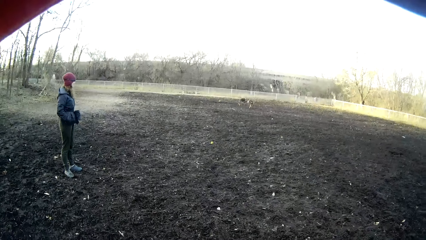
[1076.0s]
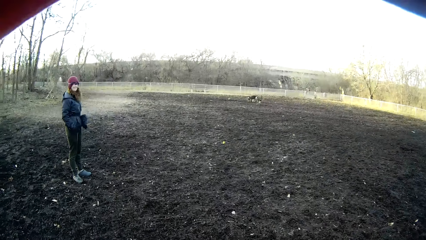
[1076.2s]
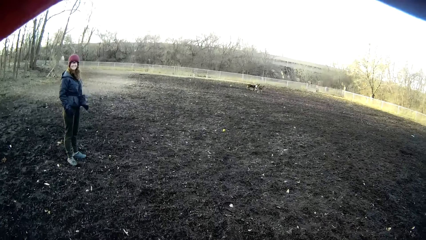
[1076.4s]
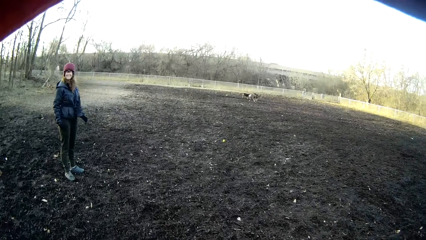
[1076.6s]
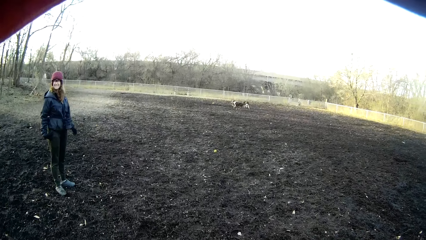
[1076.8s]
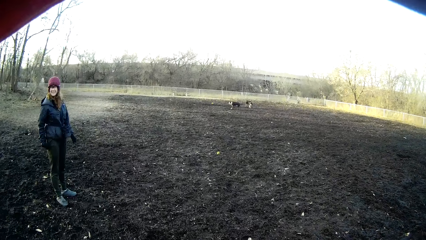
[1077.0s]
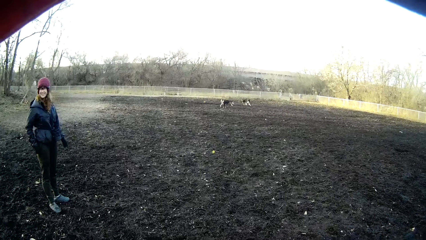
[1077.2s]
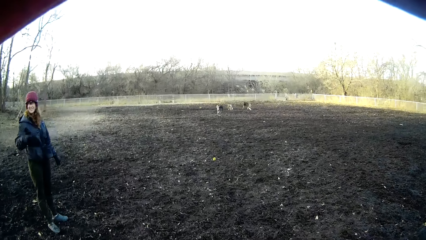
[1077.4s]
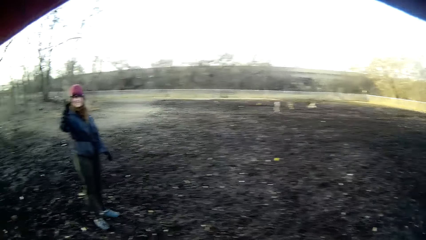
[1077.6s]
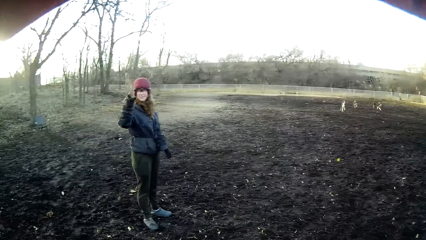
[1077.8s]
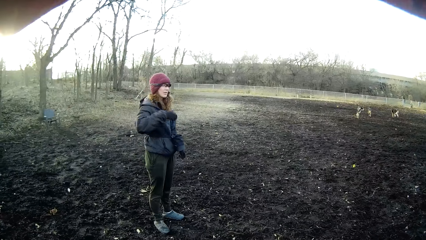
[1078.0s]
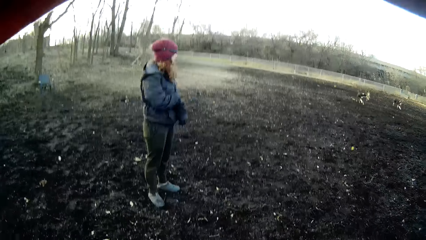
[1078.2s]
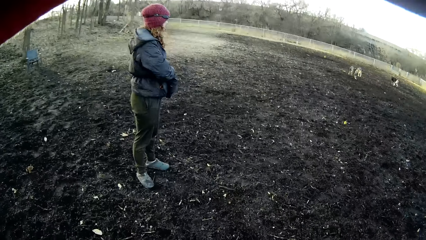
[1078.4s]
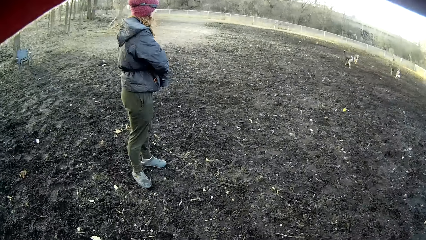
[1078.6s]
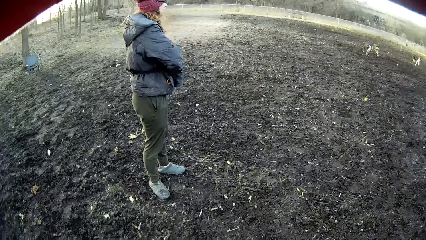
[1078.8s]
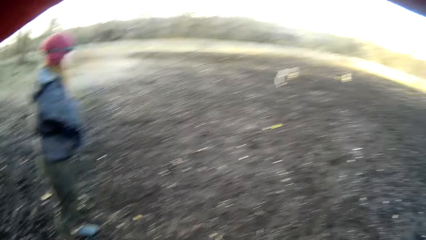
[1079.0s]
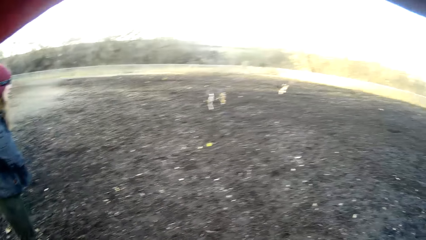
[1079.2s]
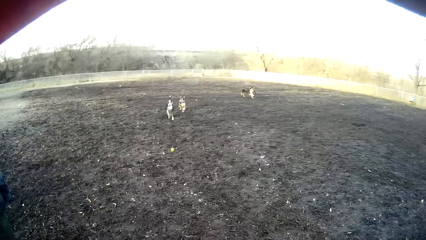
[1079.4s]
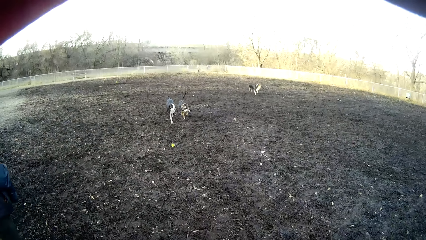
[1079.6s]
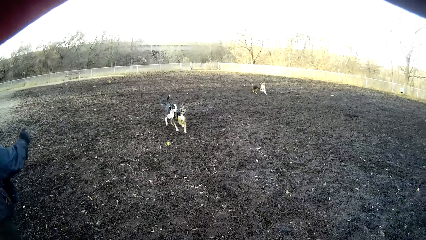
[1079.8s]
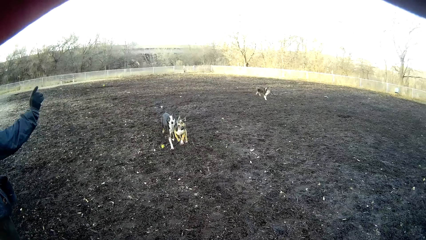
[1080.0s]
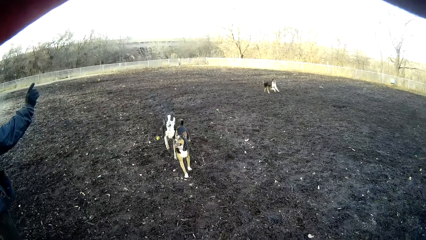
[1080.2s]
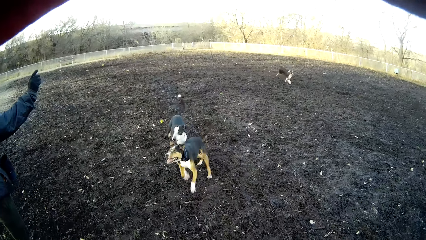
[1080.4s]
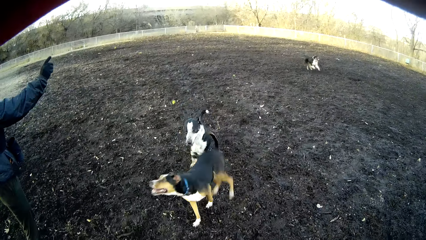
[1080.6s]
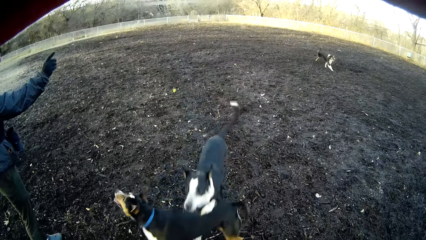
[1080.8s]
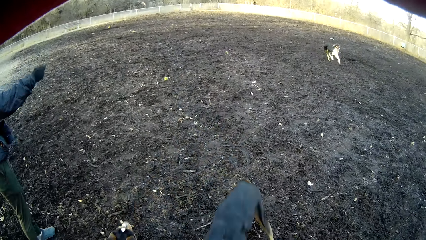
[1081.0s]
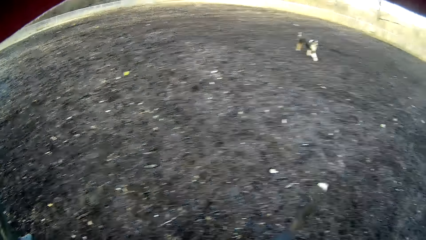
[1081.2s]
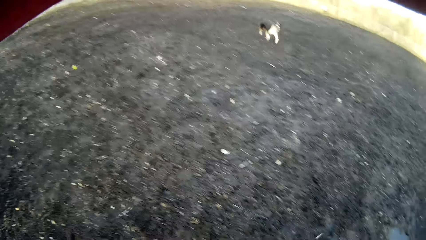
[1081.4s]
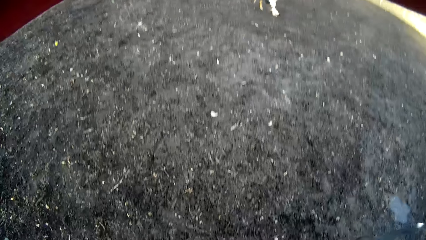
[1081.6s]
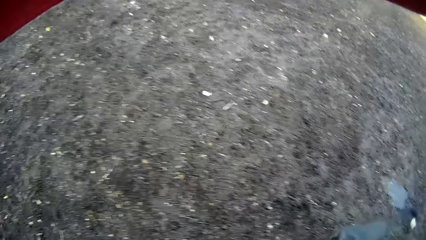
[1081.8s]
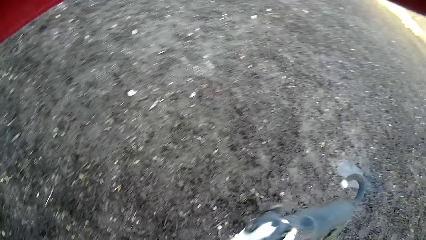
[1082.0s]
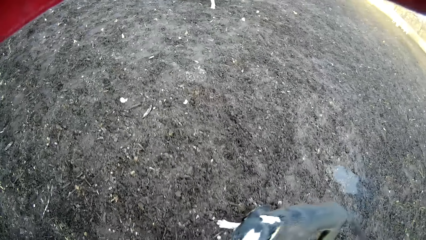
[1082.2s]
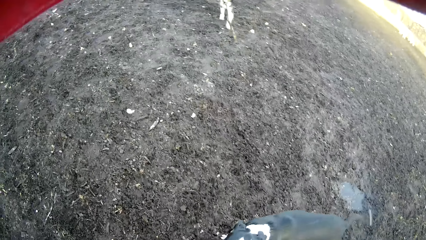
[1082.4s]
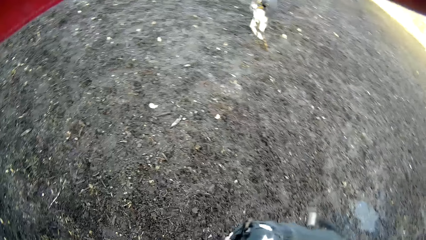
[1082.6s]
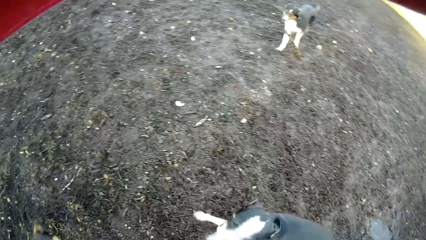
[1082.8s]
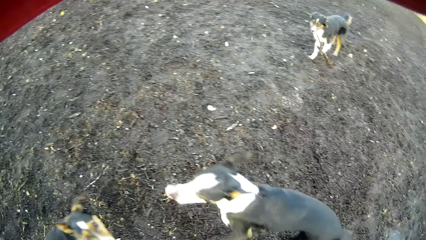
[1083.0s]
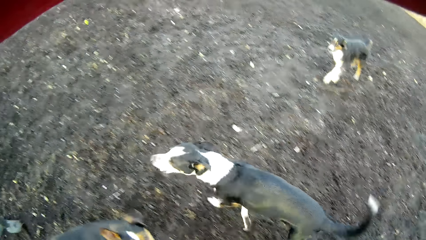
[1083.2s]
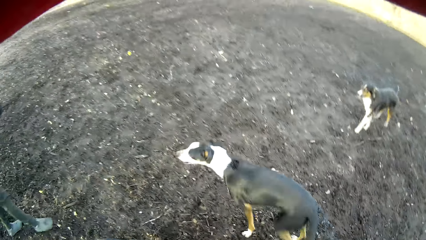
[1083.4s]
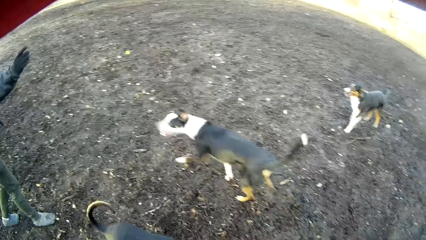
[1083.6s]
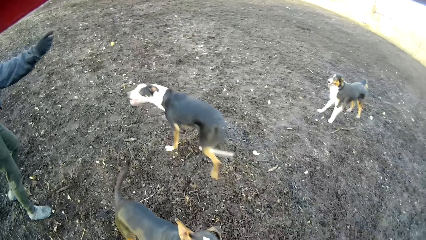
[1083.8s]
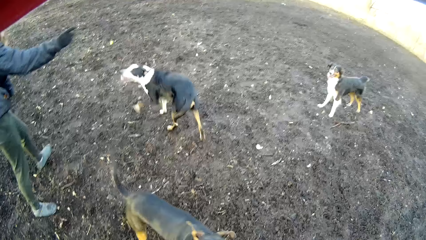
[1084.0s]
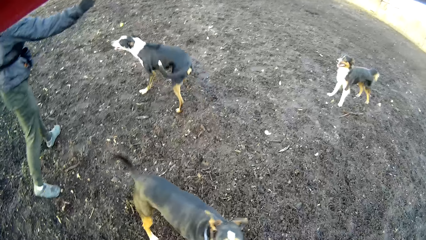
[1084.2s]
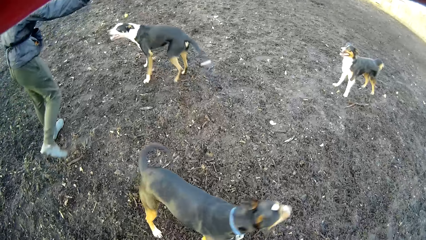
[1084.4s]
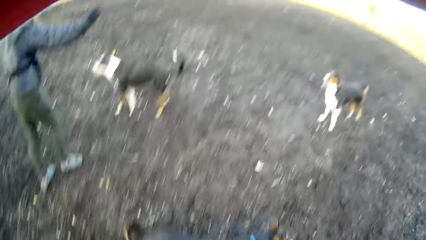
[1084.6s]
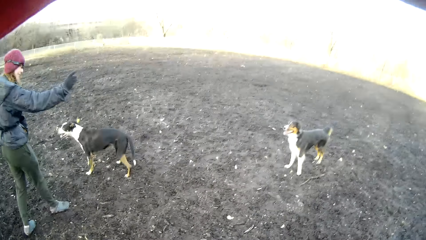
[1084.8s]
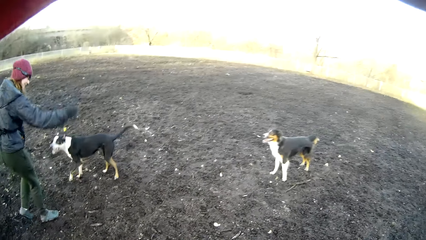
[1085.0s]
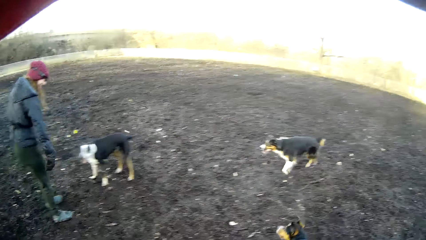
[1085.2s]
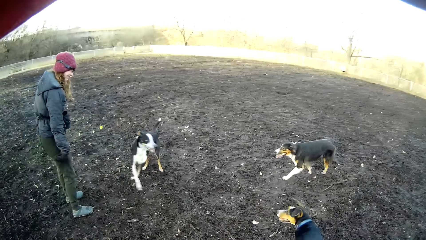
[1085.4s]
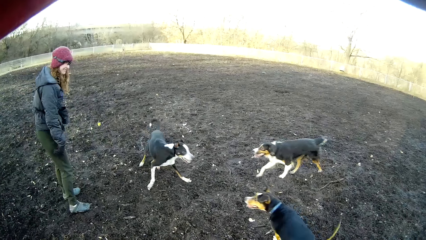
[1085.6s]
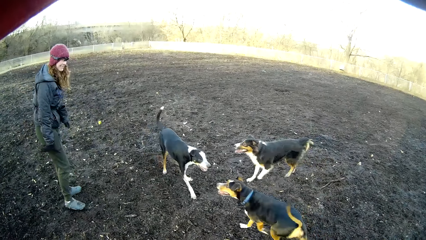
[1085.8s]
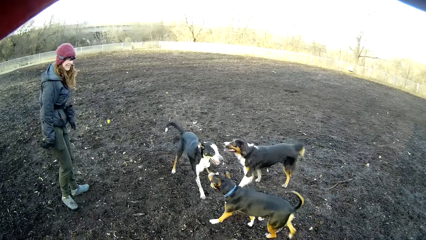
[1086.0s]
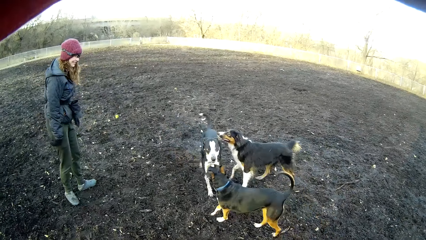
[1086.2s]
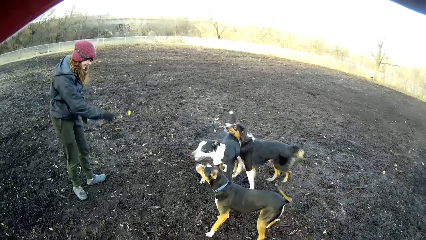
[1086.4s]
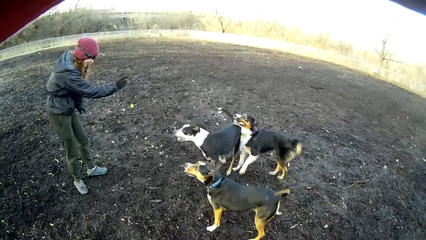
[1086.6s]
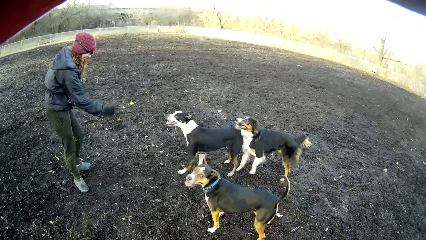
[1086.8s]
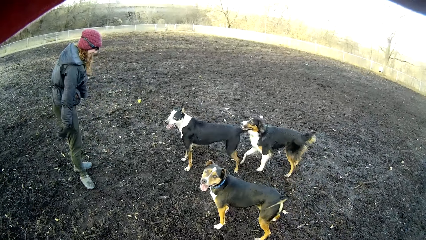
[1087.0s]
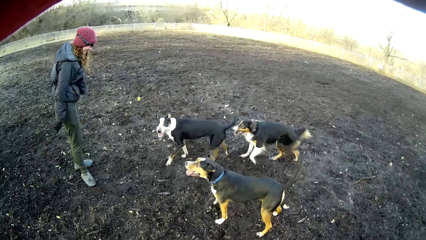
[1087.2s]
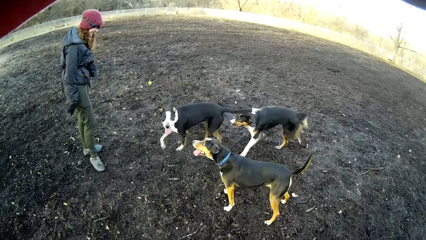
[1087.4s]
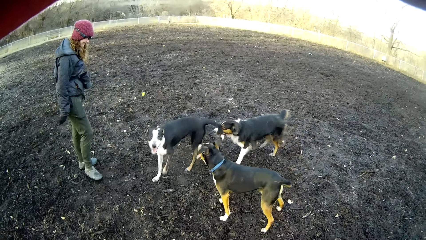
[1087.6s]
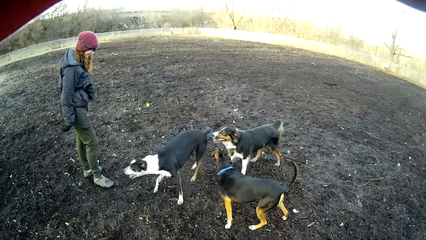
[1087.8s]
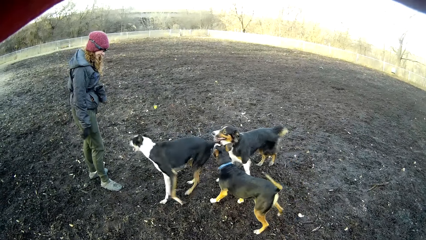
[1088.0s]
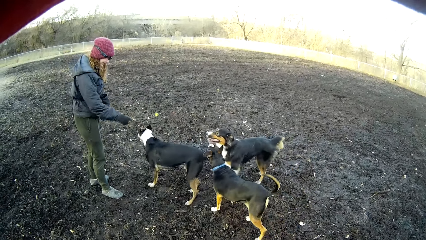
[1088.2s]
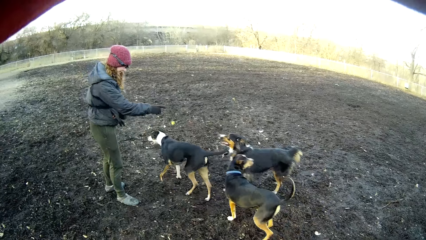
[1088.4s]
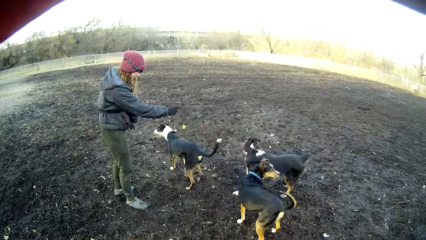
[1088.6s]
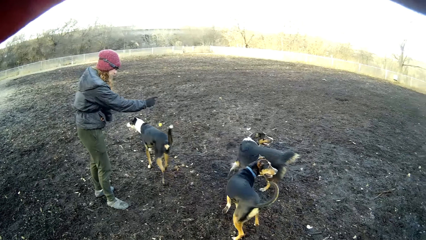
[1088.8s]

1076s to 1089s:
A woman points at the camera wearer. The woman dips a hand in a pouch, lifts a finger in the air, dips a hand in the pouch, touches a dog and points at the dog.

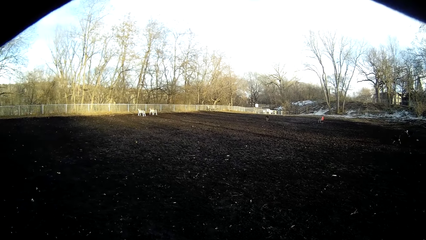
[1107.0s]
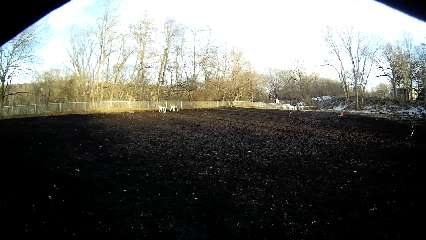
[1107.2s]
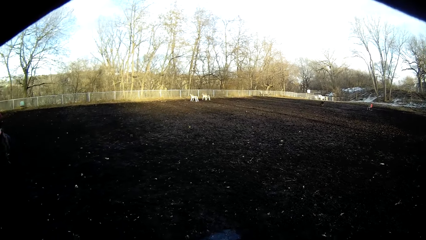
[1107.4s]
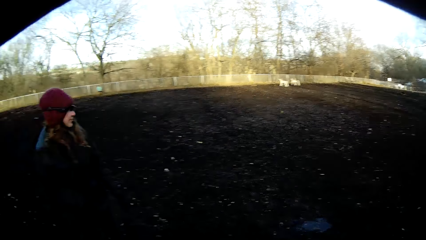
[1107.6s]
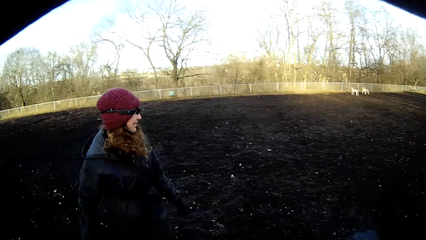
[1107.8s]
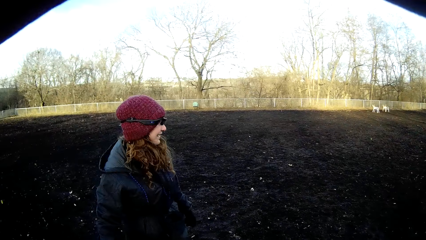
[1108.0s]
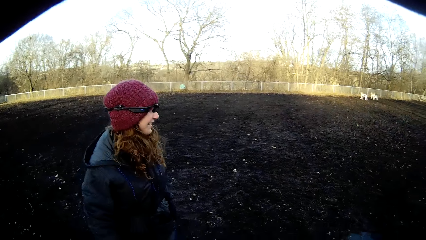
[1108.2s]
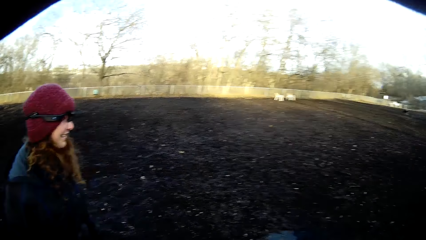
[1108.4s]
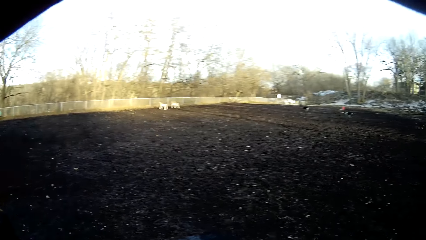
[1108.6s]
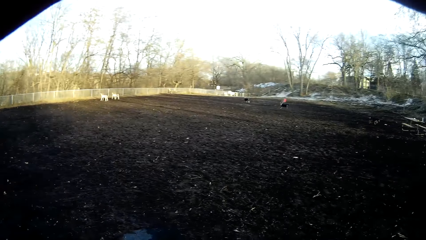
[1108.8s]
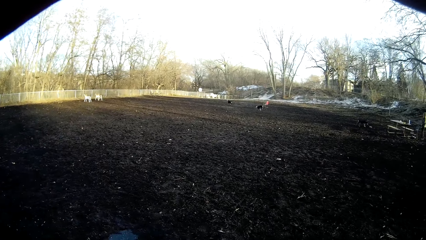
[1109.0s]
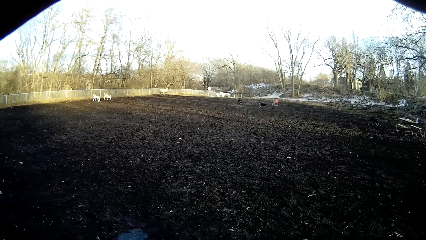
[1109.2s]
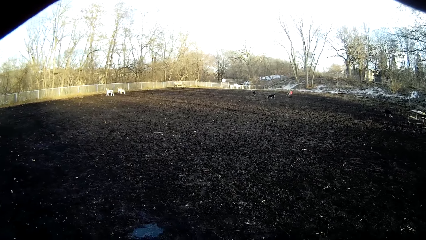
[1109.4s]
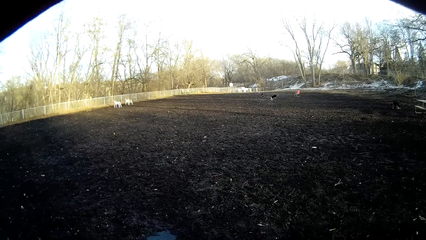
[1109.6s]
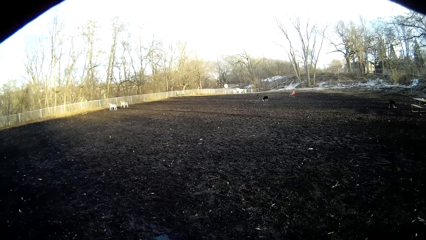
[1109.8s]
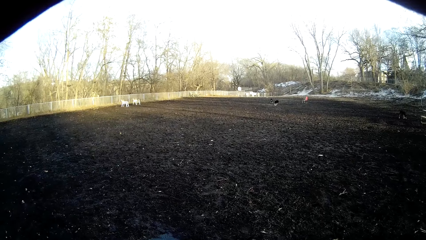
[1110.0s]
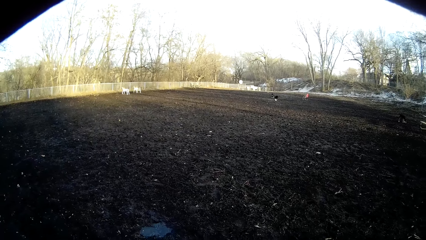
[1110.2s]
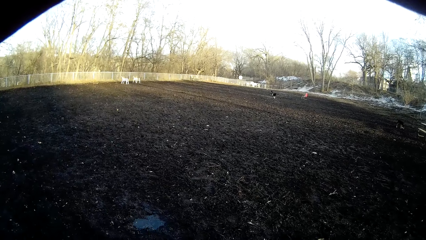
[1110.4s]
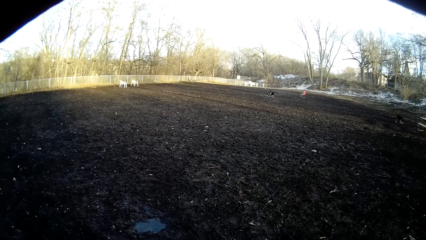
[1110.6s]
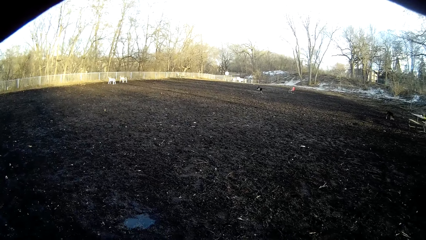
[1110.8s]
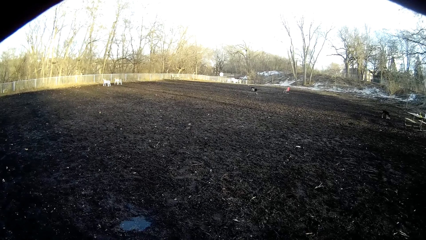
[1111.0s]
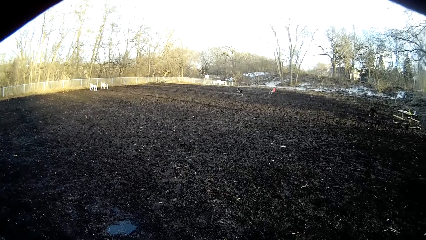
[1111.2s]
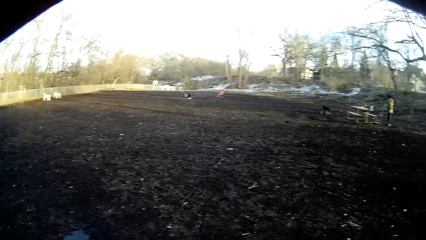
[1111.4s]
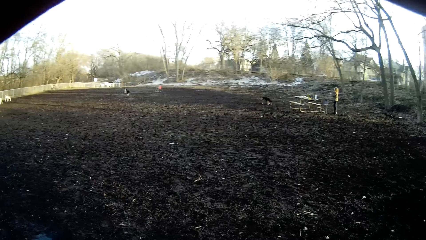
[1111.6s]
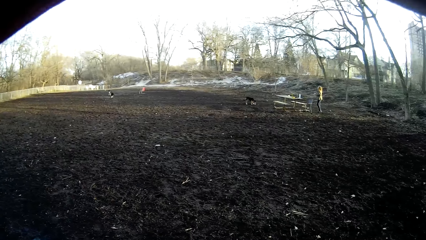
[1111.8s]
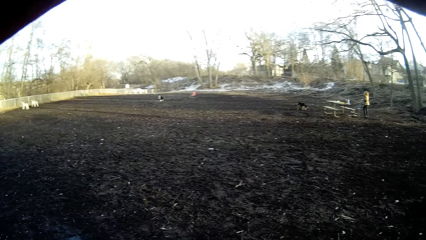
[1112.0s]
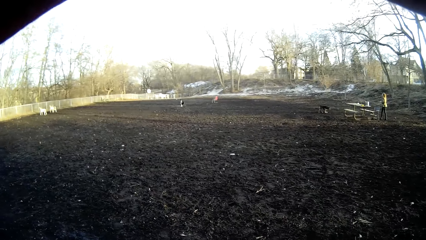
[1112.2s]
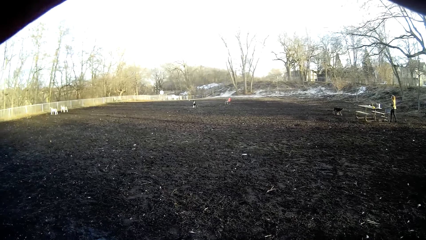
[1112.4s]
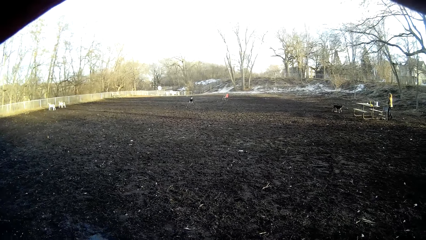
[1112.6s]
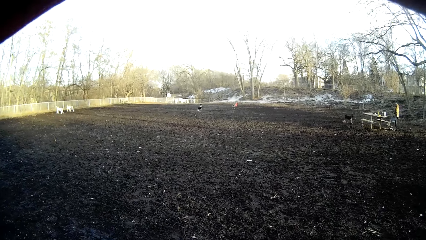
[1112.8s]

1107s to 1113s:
The camera wearer looks at a woman. They stare at the dogs.
